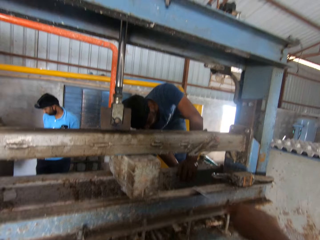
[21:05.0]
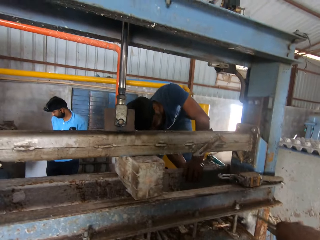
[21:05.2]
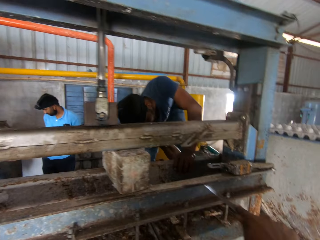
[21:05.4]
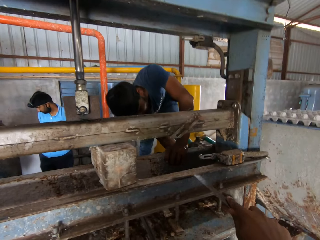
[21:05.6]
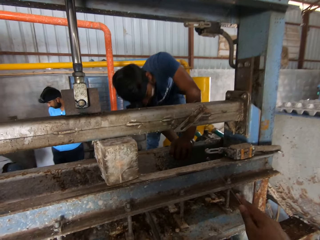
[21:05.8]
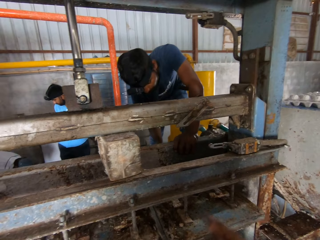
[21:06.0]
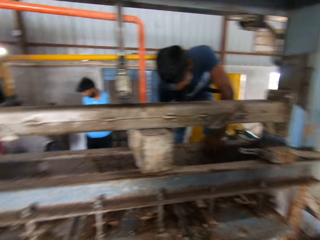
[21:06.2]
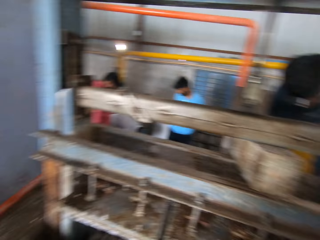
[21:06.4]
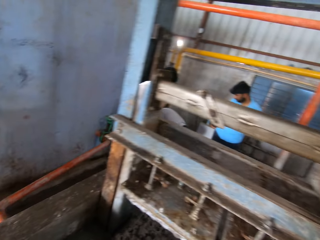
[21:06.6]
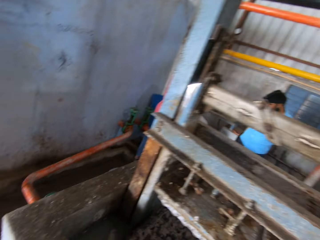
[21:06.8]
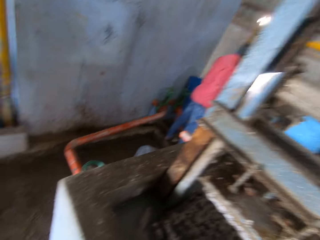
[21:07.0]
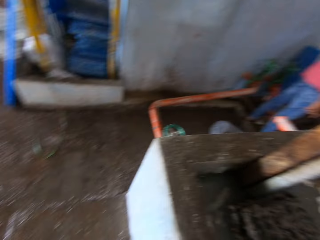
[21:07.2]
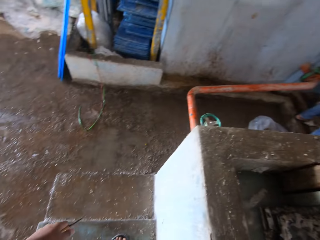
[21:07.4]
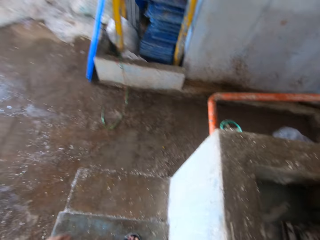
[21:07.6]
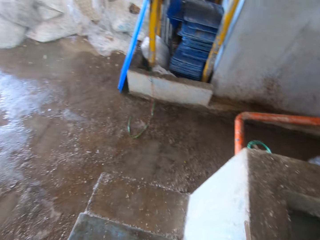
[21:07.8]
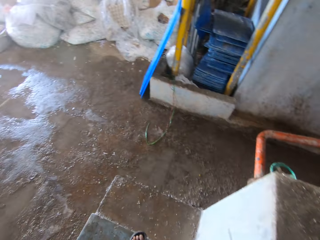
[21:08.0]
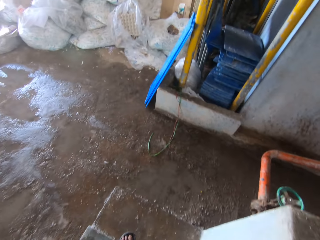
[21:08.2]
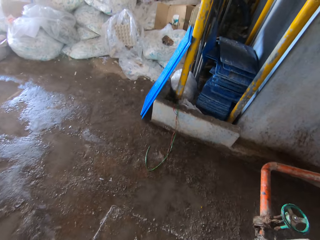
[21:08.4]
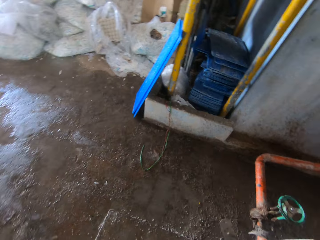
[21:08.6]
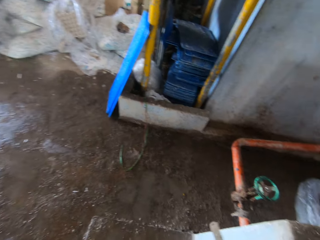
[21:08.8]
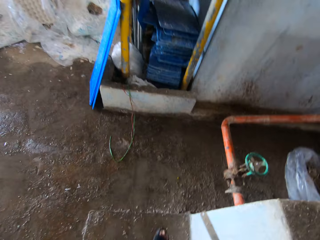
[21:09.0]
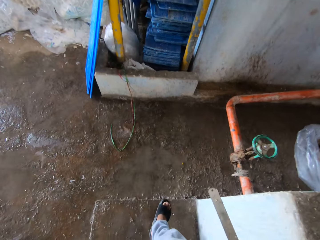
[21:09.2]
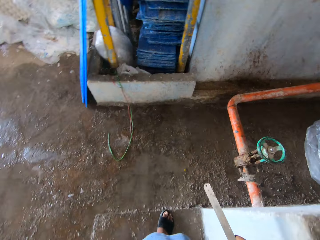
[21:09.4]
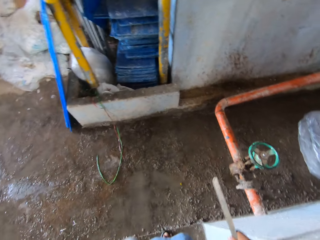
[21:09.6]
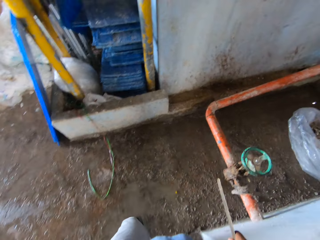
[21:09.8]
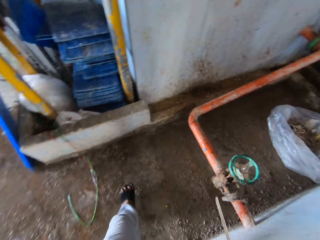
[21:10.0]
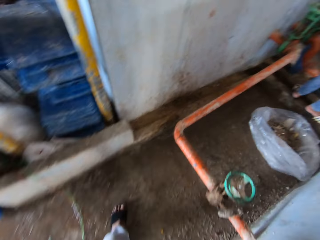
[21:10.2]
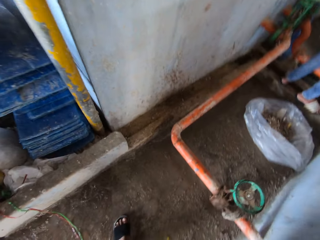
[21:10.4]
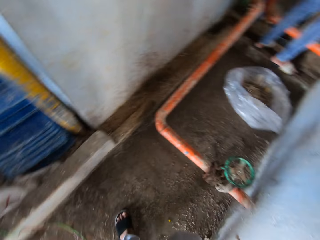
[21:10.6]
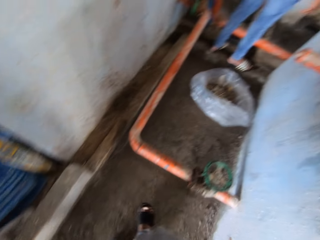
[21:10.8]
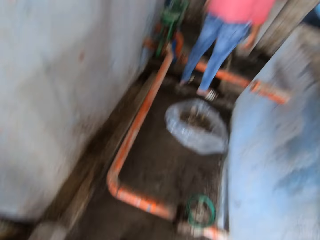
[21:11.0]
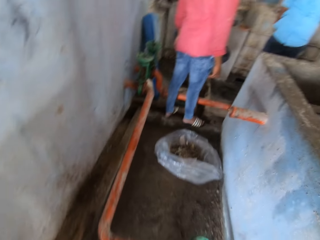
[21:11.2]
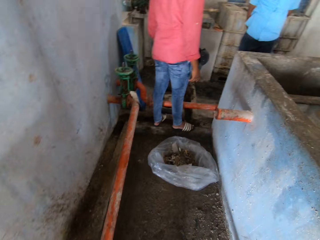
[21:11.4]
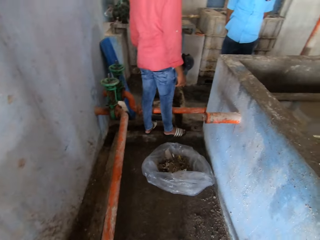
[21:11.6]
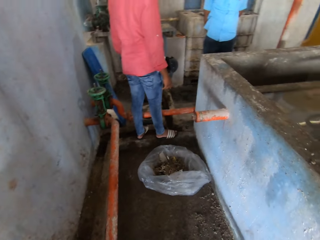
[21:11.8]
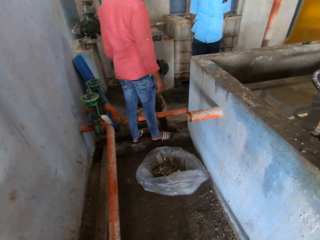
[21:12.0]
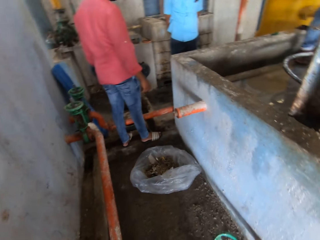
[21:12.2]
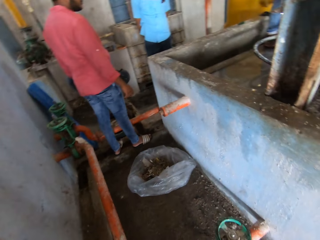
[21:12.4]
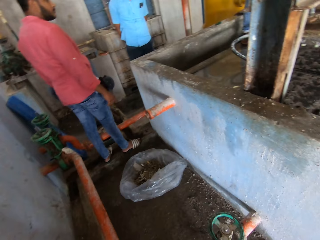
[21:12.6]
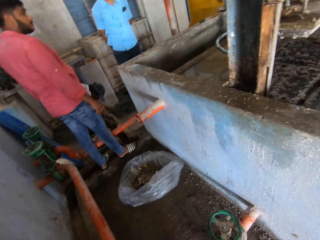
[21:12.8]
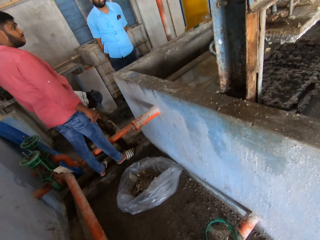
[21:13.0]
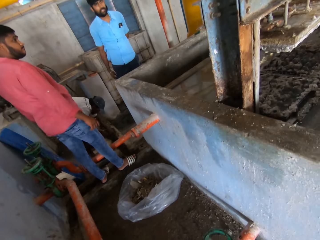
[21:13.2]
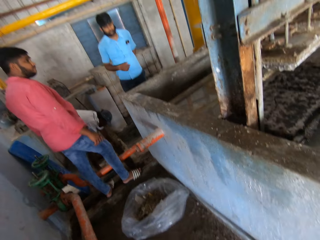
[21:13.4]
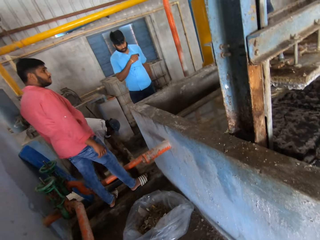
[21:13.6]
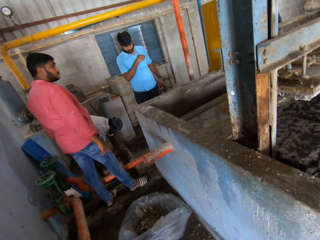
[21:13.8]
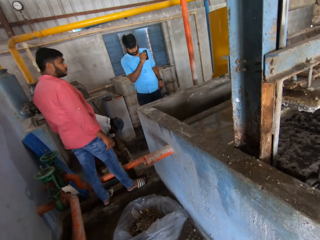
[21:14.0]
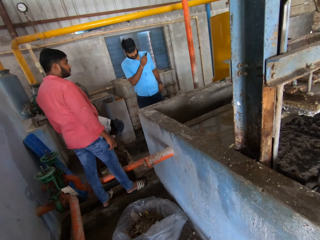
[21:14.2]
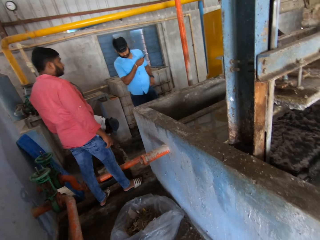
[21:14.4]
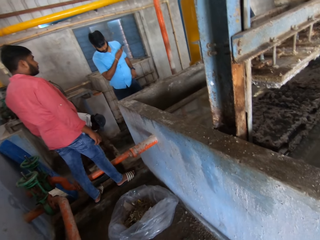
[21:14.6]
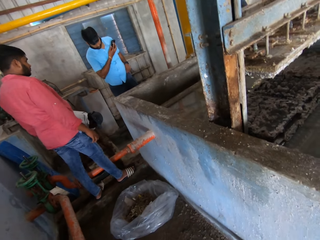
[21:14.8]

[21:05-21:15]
The camera wearer walks a few steps.

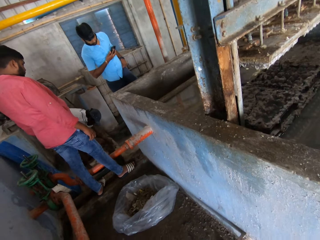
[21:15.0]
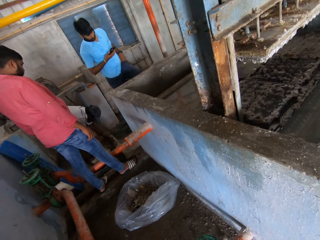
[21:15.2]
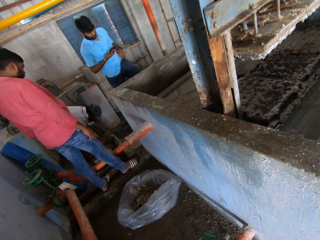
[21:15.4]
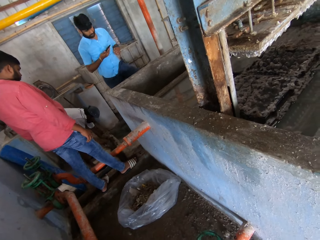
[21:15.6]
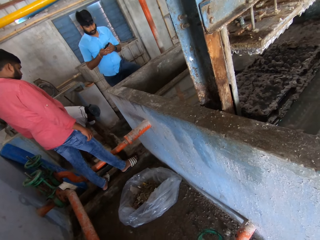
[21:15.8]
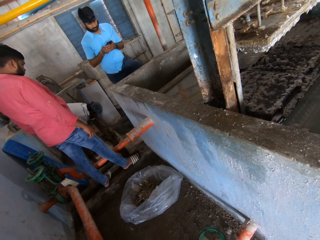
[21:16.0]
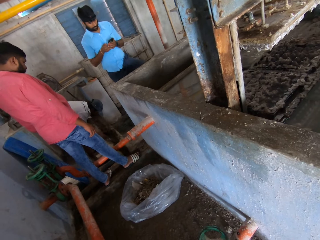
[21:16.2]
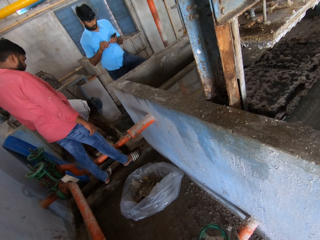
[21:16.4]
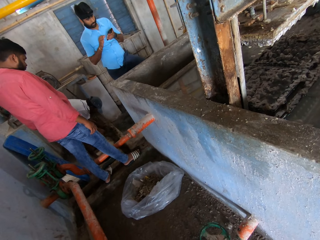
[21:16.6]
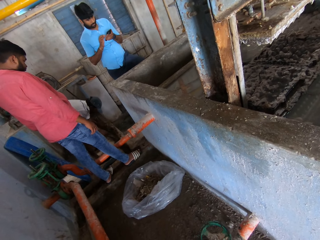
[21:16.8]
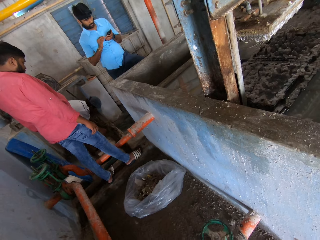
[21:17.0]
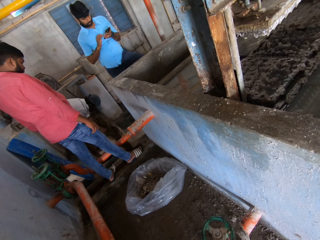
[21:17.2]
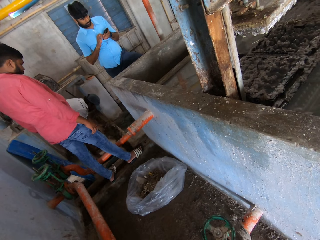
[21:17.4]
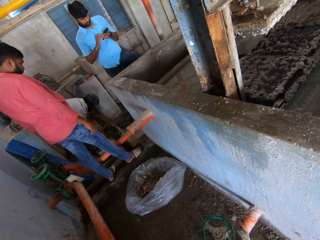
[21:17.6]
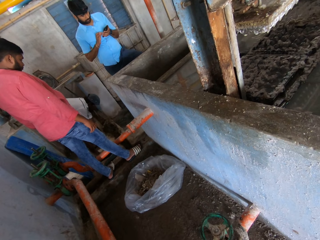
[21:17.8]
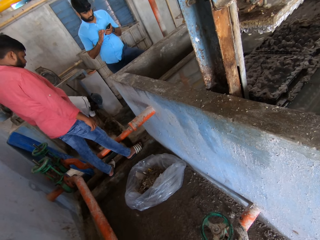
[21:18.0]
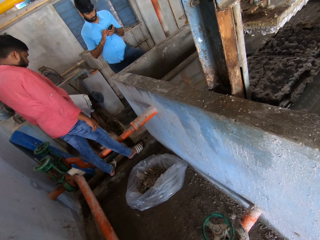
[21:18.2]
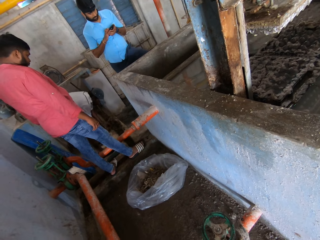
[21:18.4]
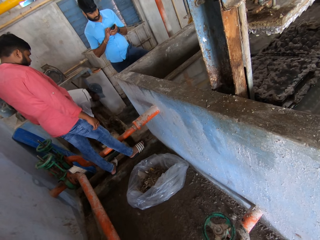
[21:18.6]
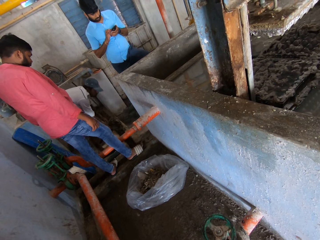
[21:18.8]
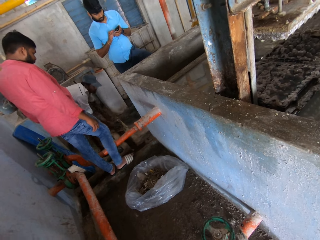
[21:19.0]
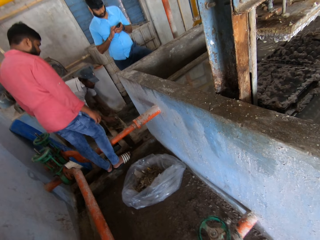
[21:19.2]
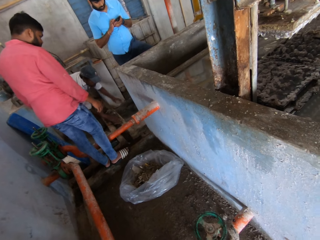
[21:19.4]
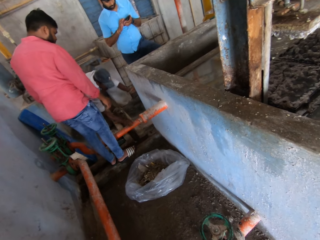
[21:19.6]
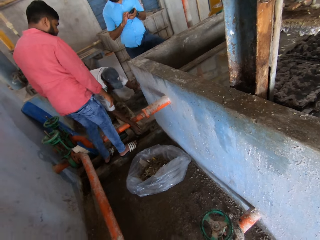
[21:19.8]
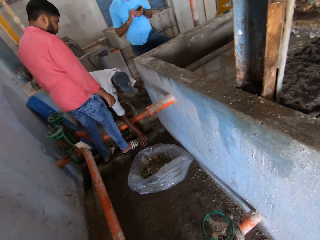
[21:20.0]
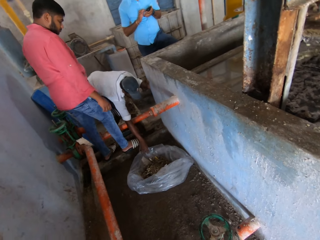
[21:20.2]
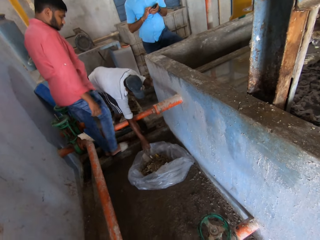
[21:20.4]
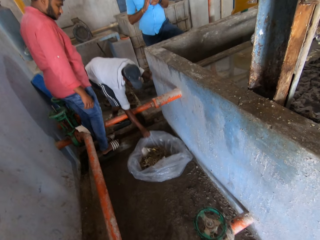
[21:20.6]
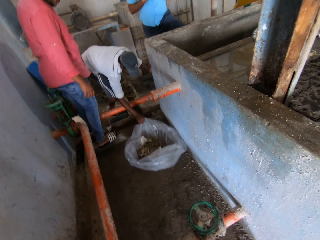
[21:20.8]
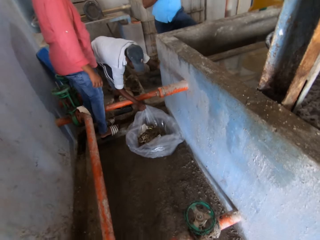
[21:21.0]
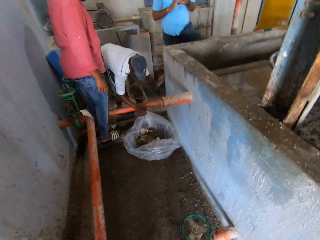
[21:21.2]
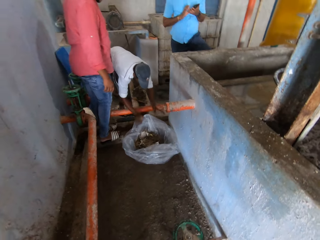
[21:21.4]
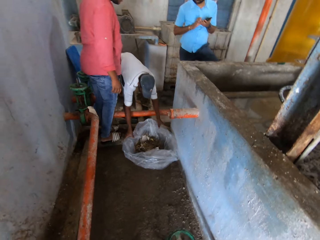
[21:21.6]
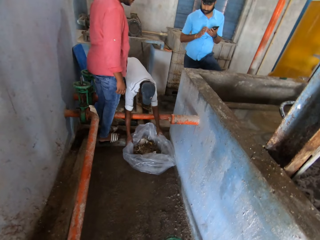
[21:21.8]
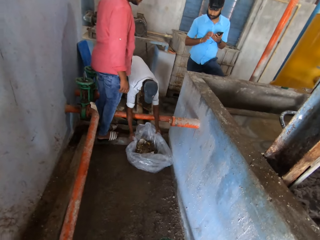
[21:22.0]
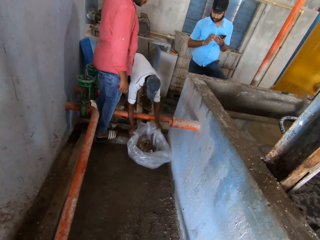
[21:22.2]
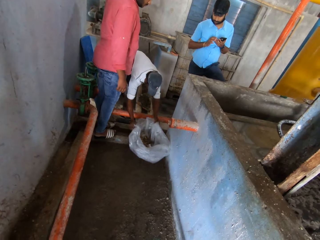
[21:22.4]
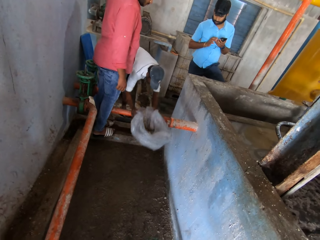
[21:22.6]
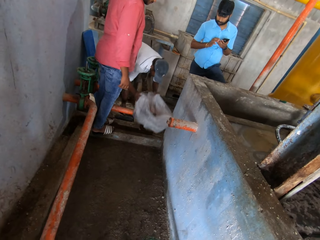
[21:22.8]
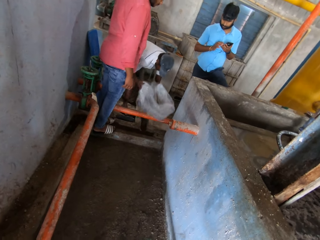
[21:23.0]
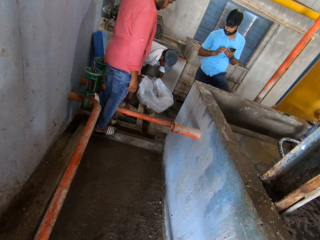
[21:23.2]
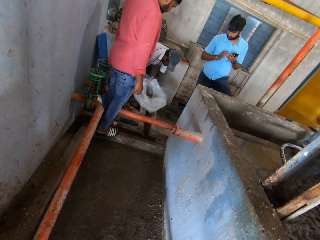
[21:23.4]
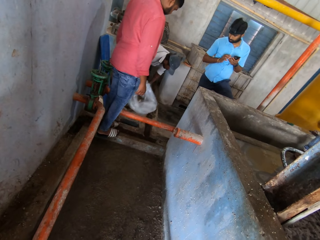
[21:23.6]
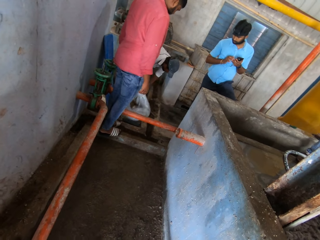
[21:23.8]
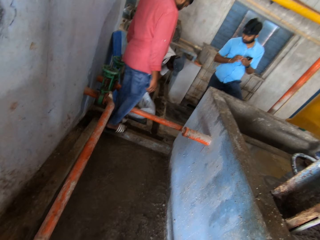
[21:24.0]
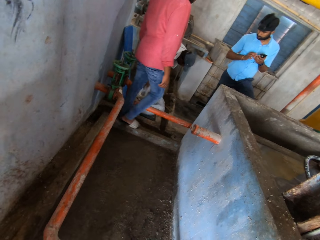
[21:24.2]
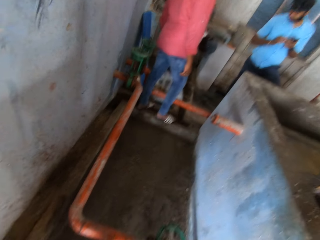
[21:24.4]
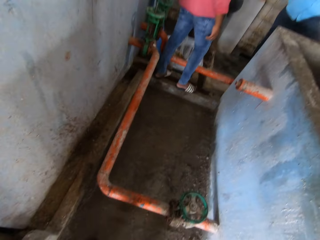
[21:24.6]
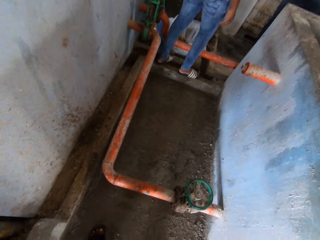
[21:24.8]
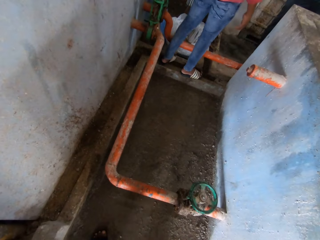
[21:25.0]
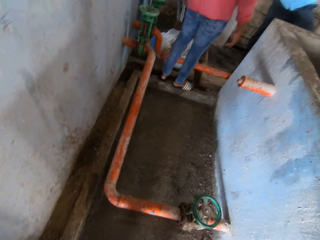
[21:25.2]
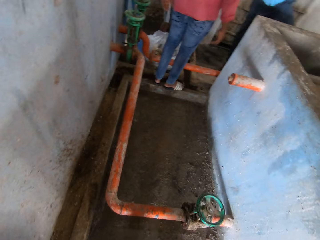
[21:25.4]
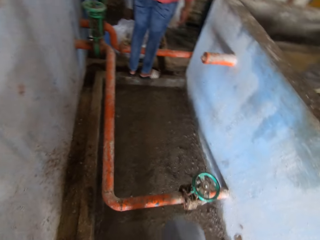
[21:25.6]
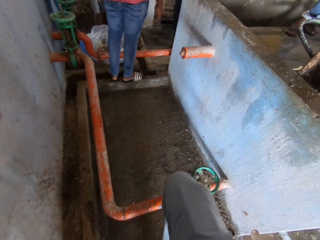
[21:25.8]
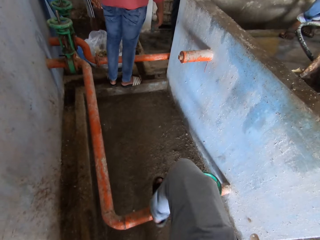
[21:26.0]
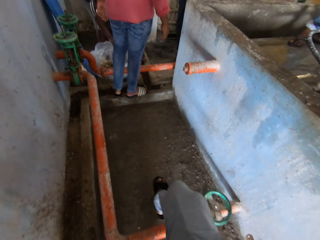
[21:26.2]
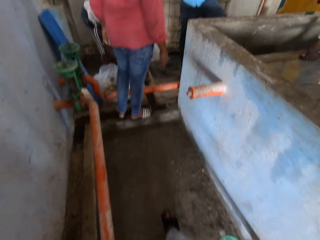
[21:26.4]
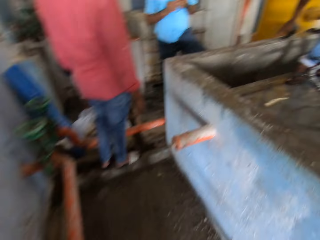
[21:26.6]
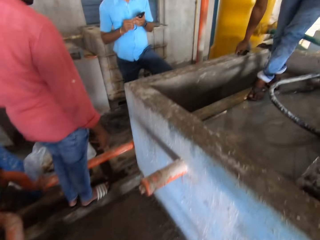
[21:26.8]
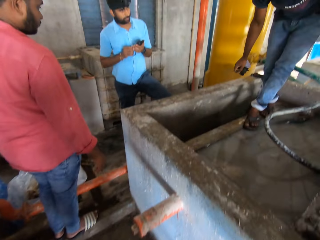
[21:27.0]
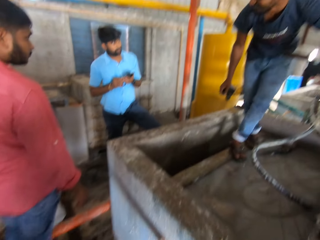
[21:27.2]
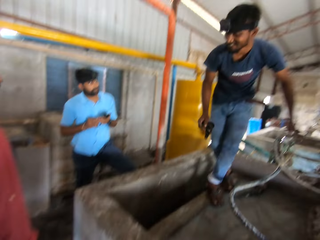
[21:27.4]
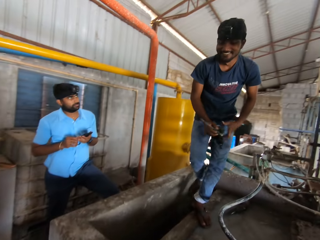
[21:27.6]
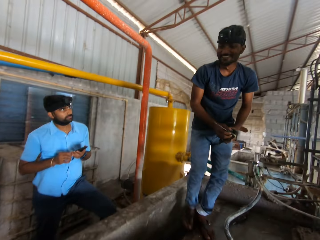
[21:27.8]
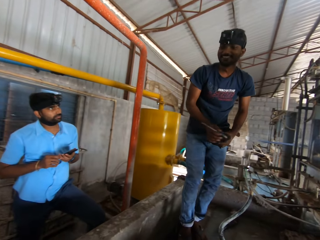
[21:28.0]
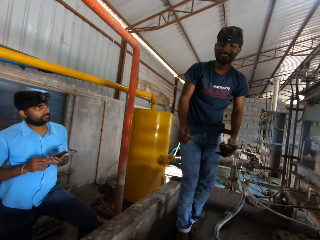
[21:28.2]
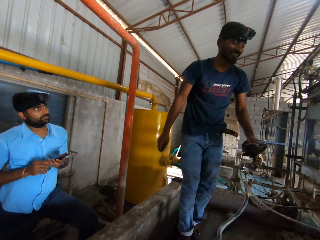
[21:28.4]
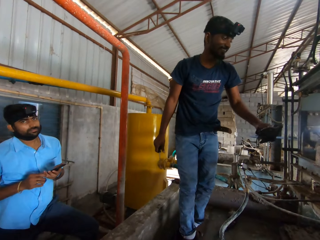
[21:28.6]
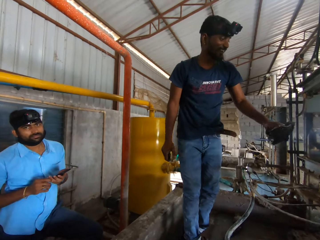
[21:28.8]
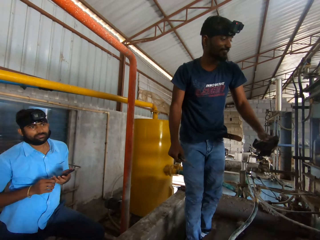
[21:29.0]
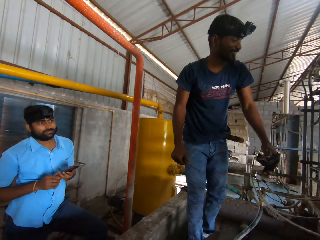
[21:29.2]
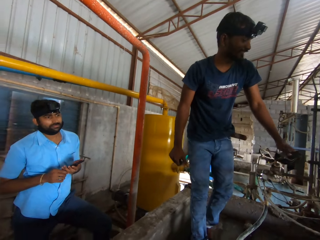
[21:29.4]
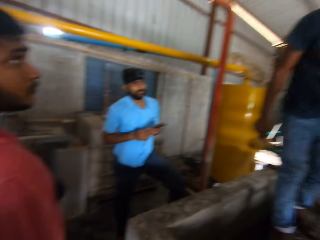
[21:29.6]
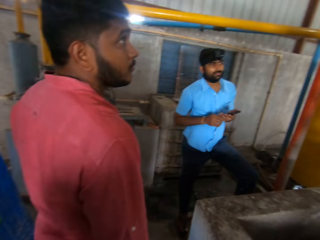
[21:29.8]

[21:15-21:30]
A man uses a phone.
